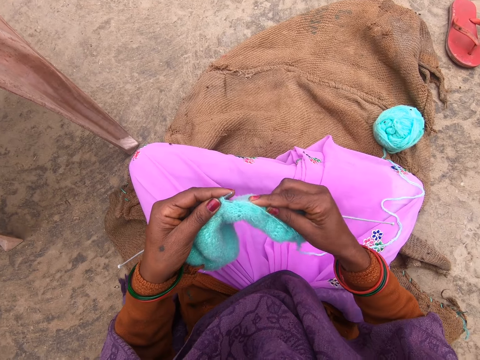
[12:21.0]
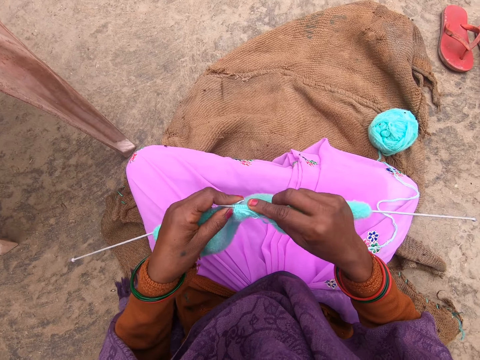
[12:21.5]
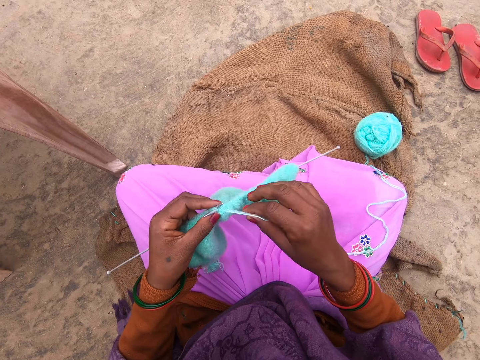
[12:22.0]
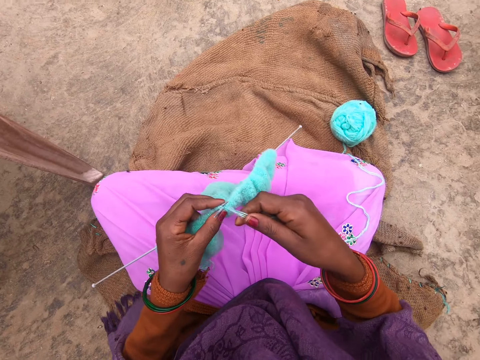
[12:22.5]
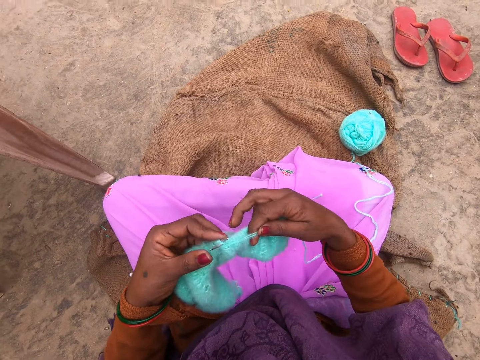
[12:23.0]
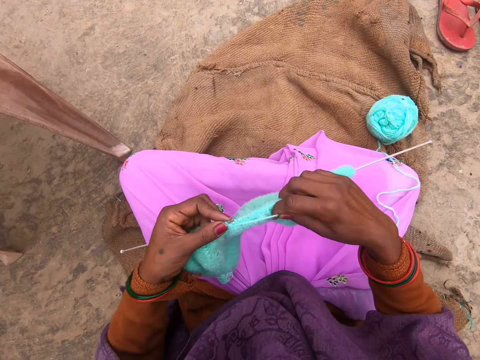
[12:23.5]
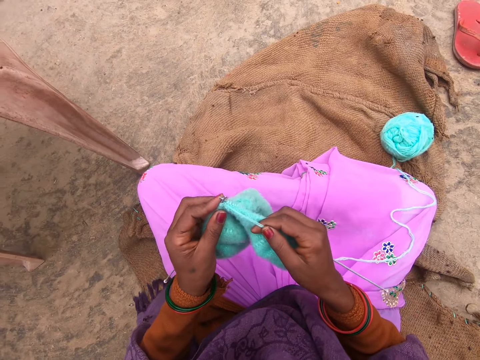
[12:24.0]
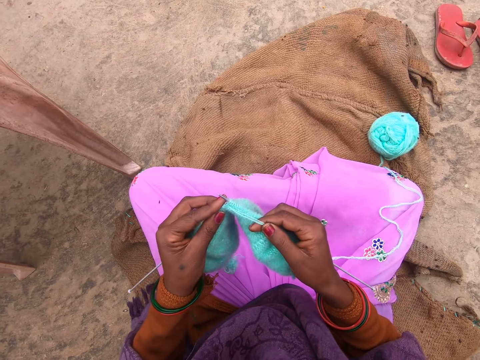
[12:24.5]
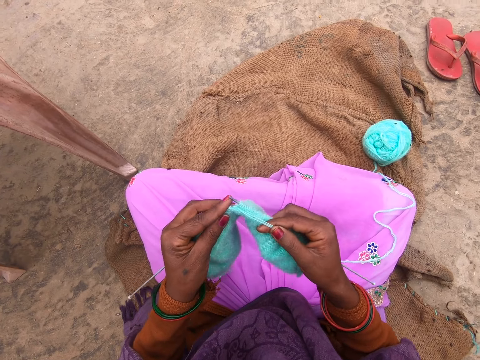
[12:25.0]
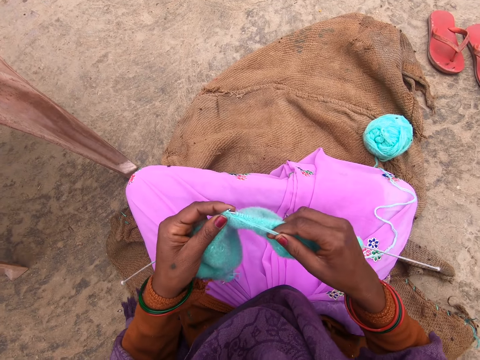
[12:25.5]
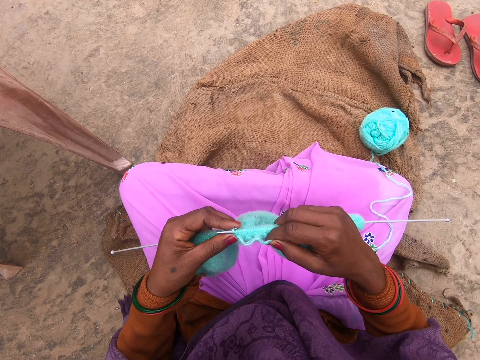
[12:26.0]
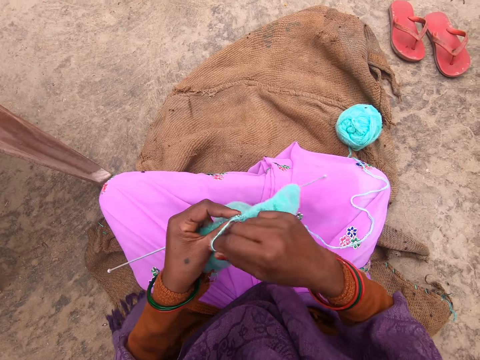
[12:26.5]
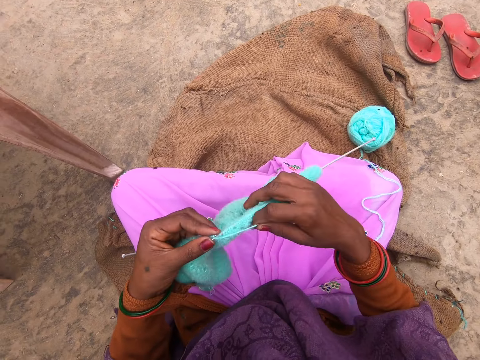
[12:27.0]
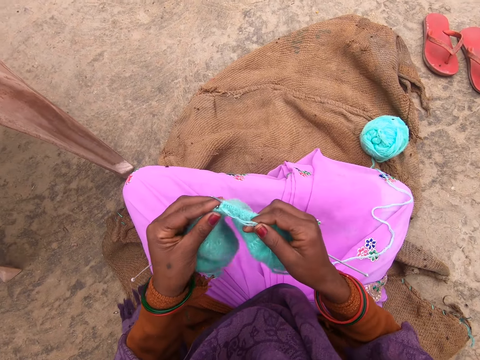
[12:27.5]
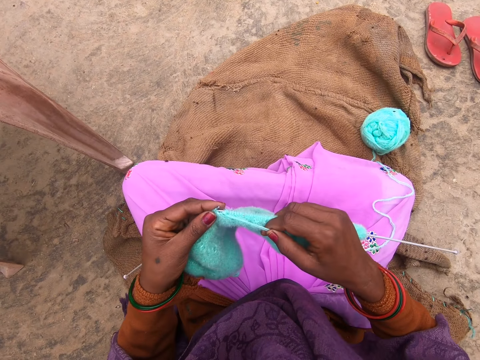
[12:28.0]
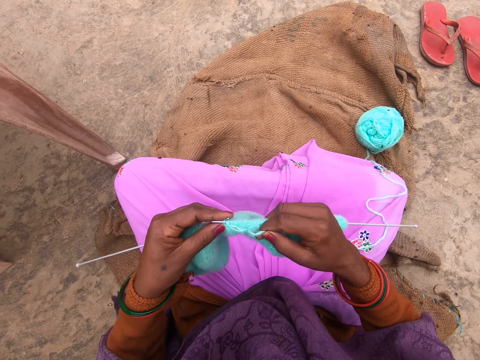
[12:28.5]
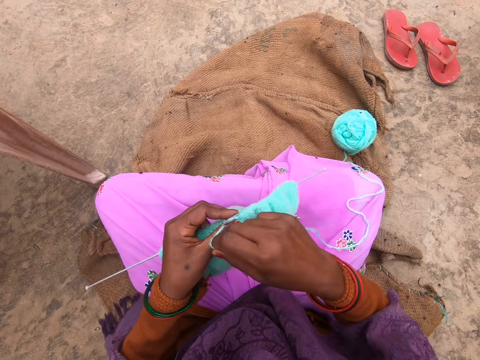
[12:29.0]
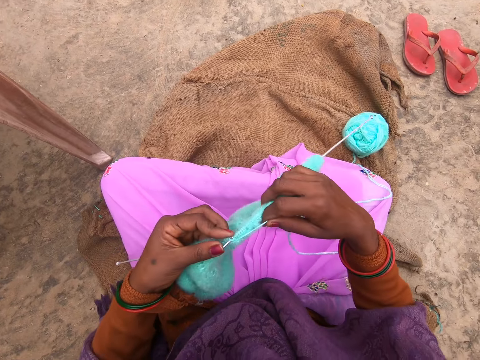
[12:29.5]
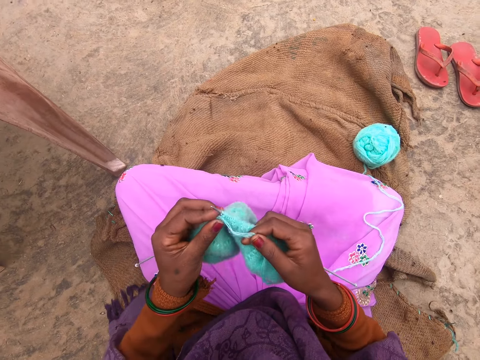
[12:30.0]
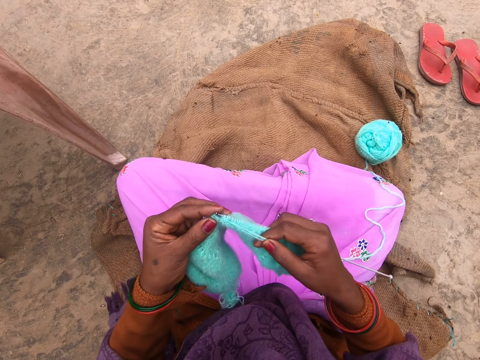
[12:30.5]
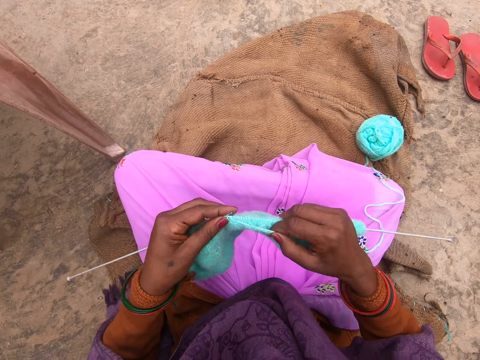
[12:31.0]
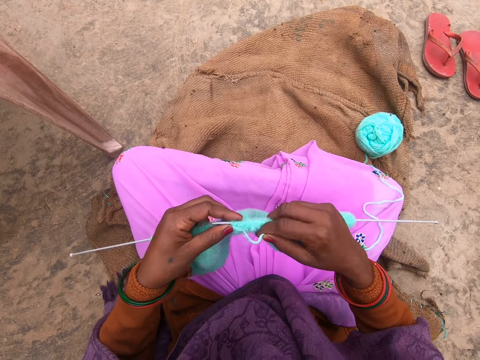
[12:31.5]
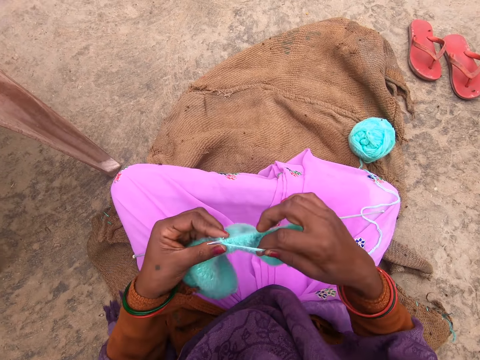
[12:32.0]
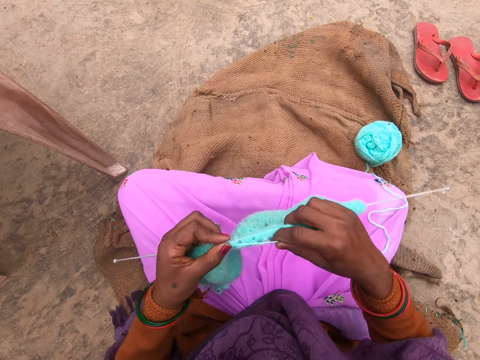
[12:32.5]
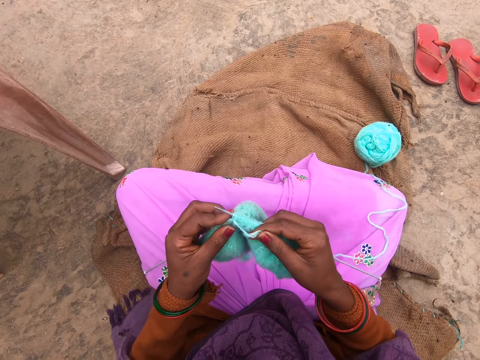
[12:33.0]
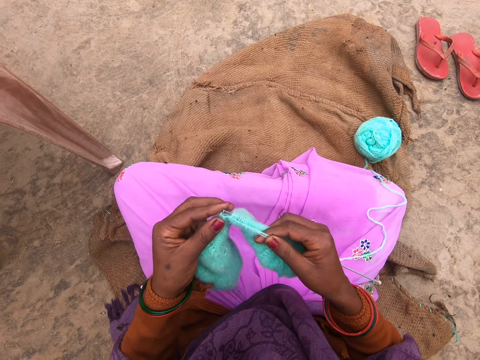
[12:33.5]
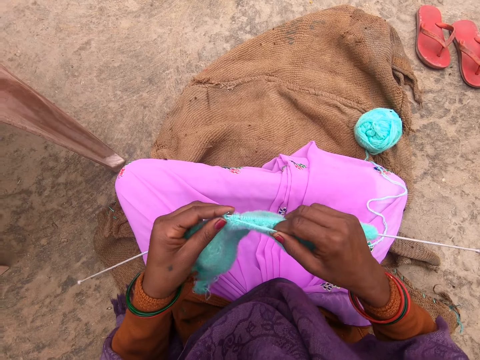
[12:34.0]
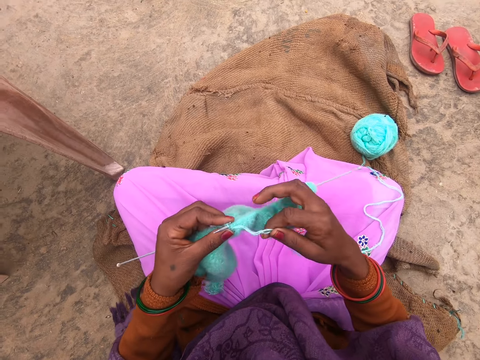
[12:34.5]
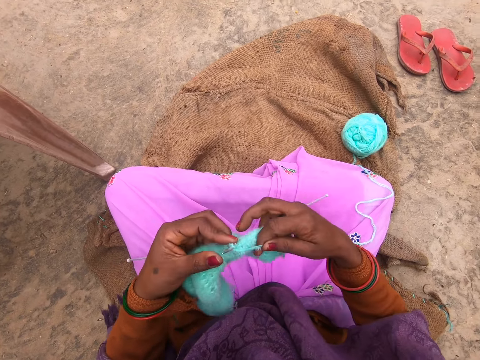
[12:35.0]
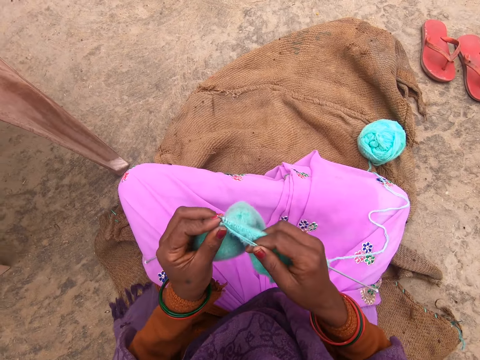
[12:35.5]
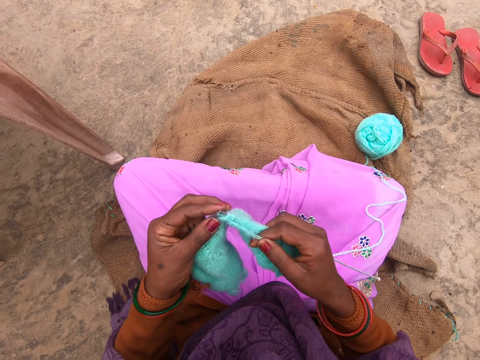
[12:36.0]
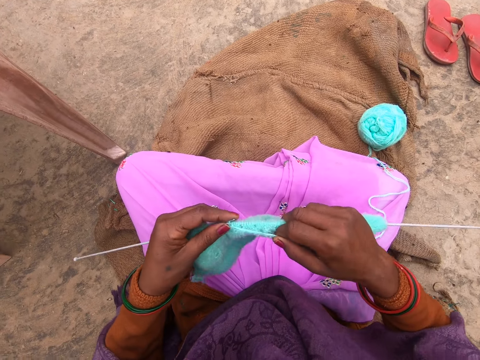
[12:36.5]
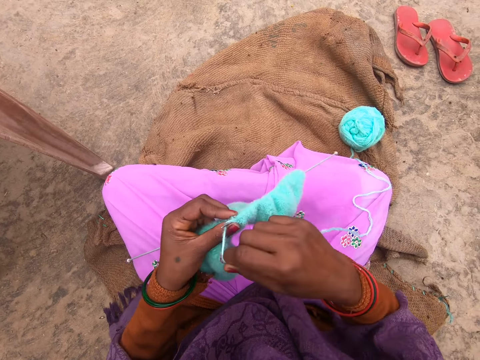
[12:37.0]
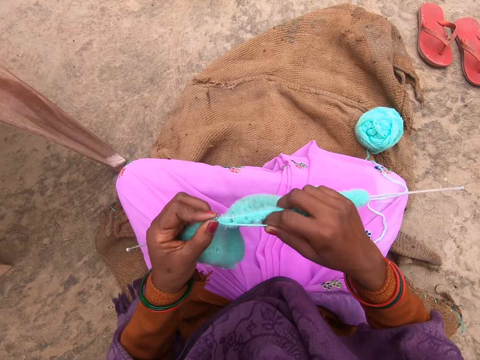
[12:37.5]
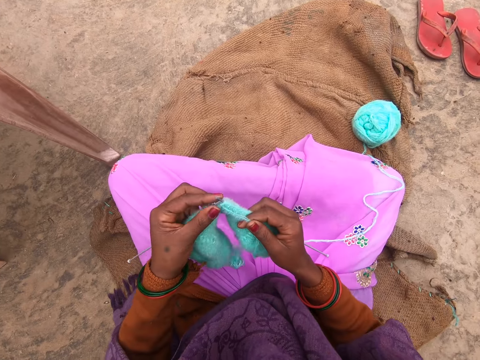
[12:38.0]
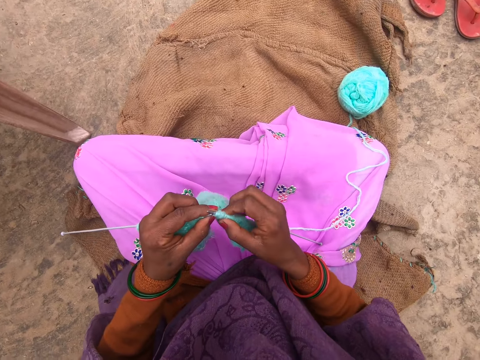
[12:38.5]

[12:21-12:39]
The camera wearer rolls the yarn around a knitting needle. They knit the fabric with the knitting needles. They roll the yarn around the knitting needle. They knit the fabric with the knitting needles. They roll the yarn around the knitting needle. They knit the fabric with the knitting needles. They roll the yarn around the knitting needle. They knit the fabric with the knitting needles. They roll the yarn around the knitting needle. They knit the fabric with the knitting needles. They roll the yarn around the knitting needle. They knit the fabric with the knitting needles. They adjust the fabric.

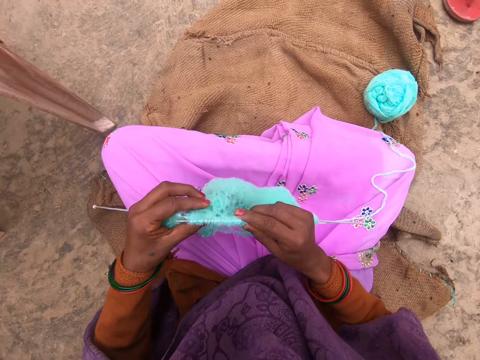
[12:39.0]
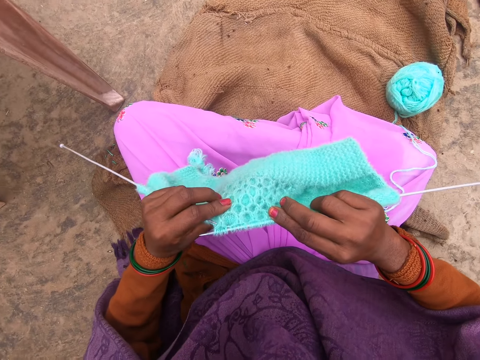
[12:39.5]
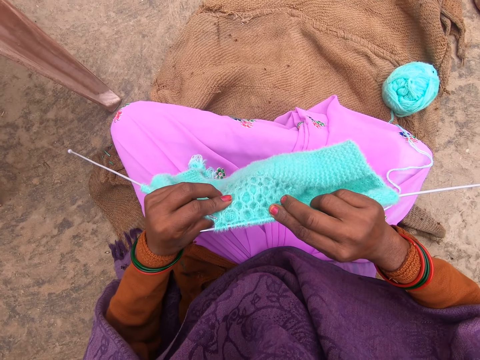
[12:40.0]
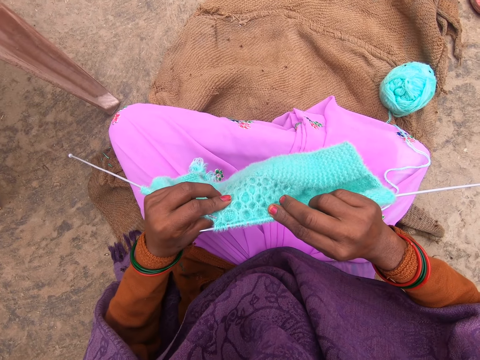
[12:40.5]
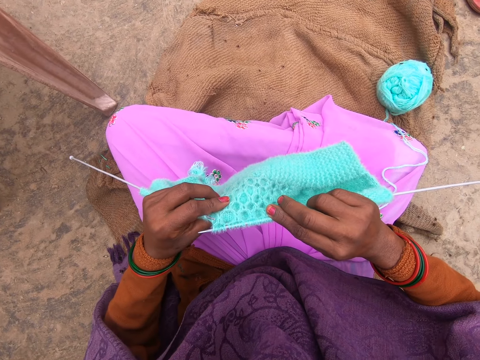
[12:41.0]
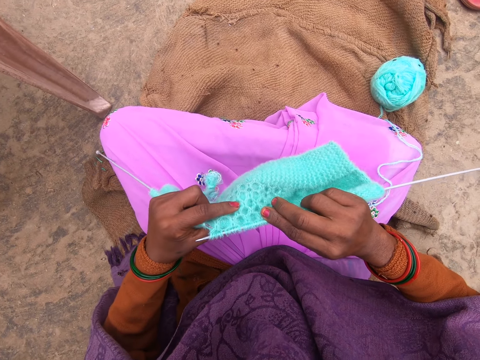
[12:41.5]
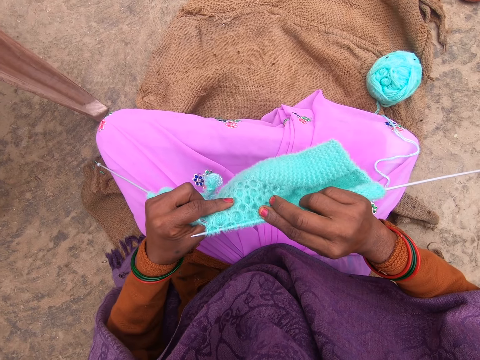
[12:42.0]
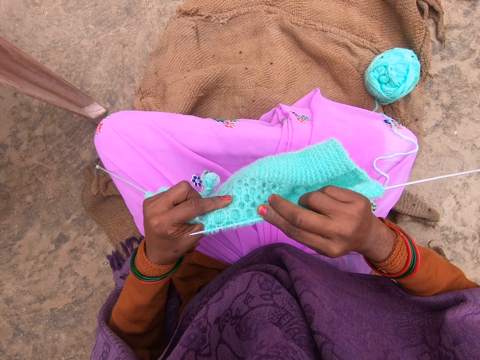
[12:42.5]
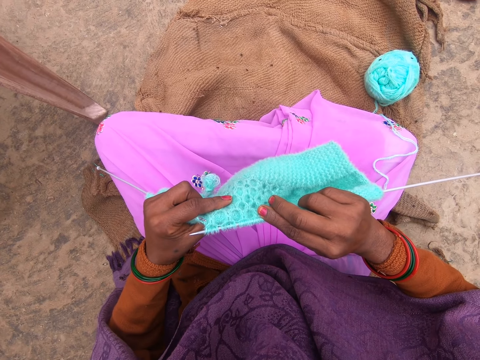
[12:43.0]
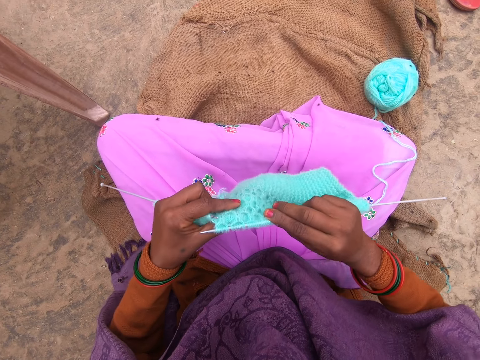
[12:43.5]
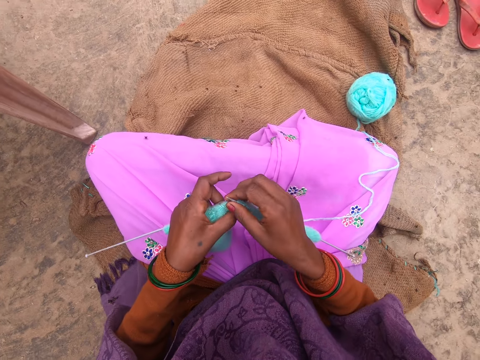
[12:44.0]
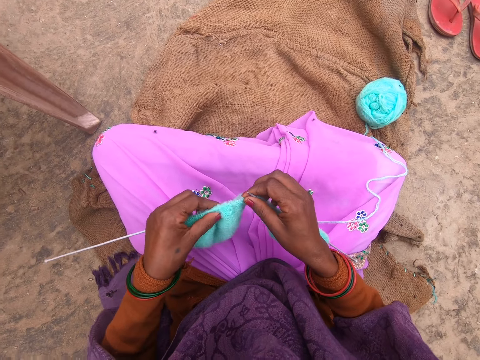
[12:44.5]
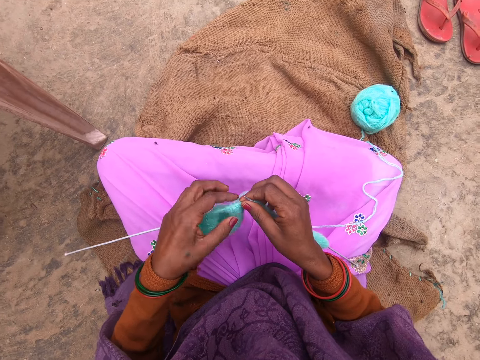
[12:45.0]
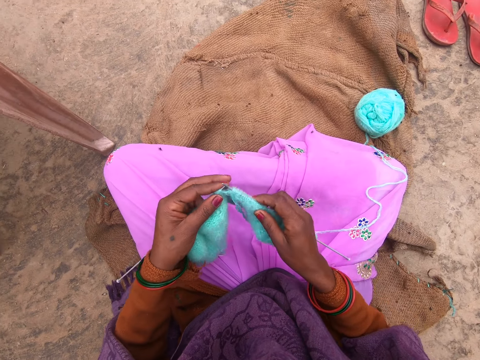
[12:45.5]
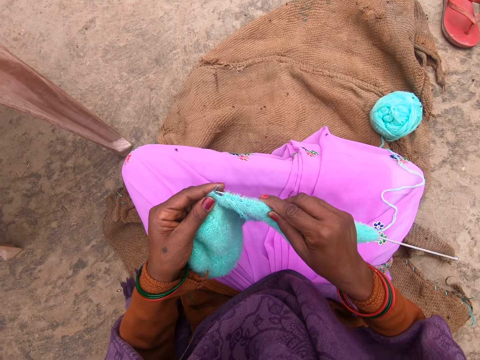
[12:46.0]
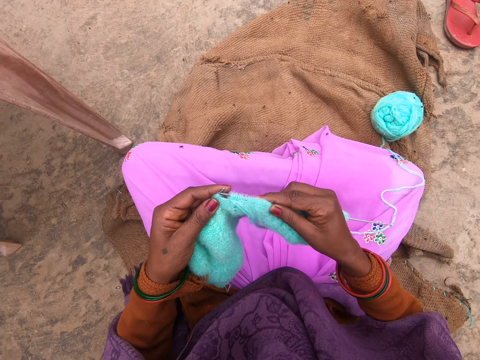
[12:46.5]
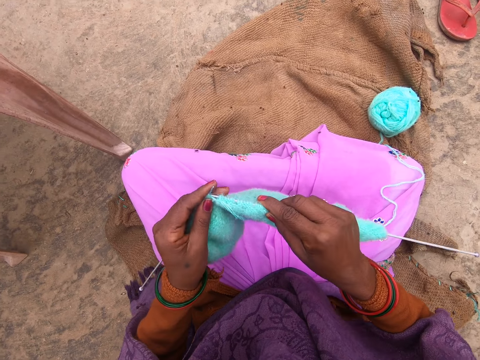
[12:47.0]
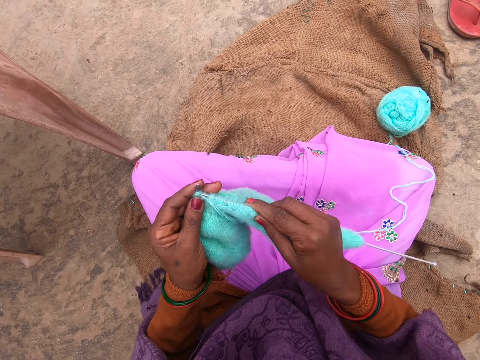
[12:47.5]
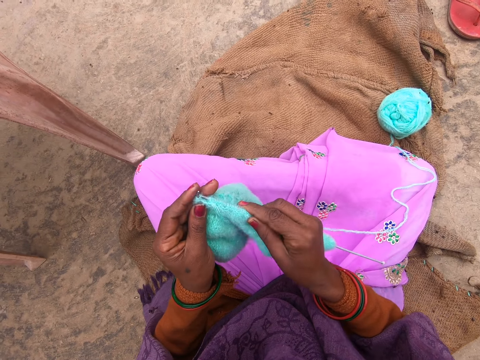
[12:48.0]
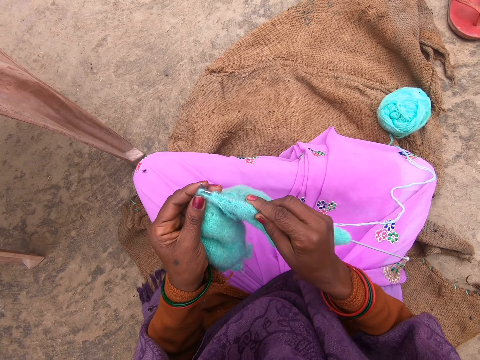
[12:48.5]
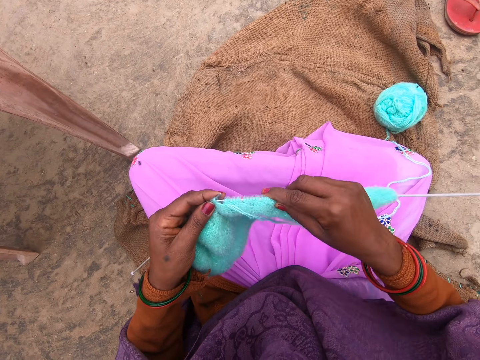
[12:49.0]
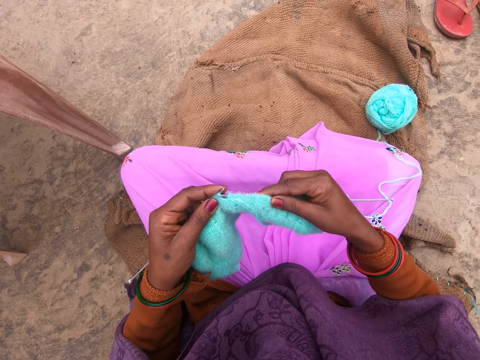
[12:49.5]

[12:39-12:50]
The camera wearer checks the fabric. They touch the fabric. They adjust the fabric. They knit the fabric with the knitting needles.
